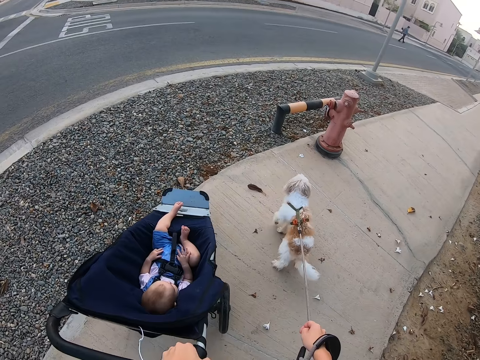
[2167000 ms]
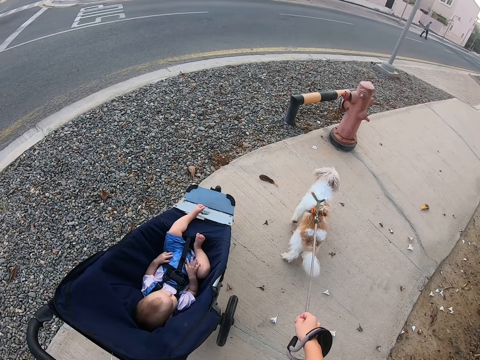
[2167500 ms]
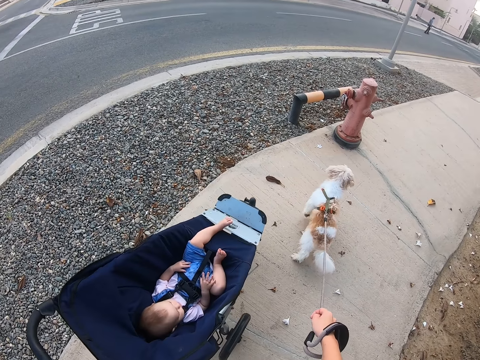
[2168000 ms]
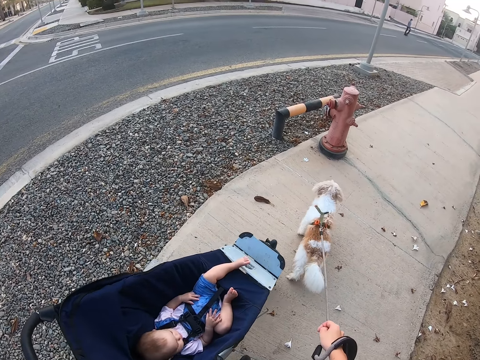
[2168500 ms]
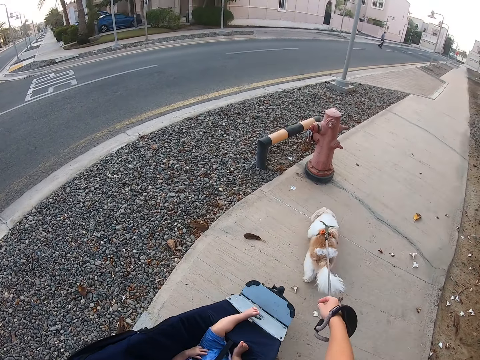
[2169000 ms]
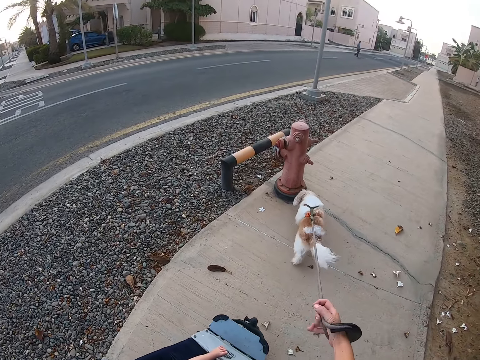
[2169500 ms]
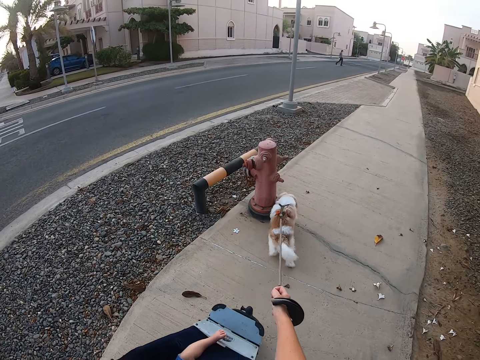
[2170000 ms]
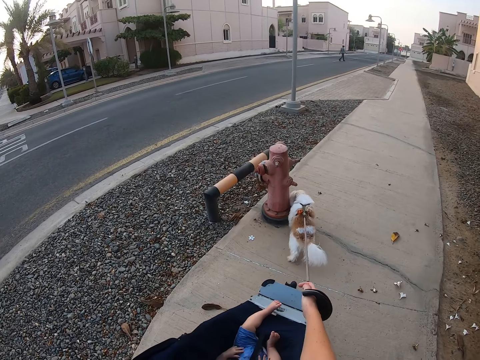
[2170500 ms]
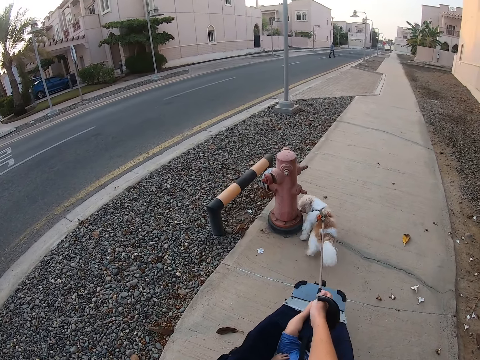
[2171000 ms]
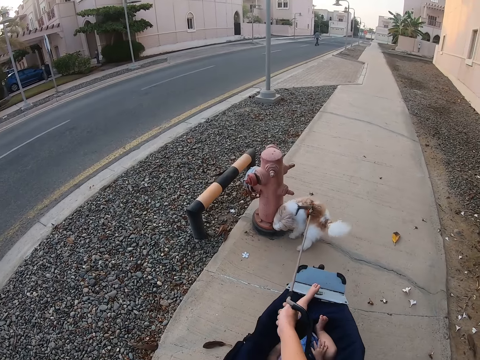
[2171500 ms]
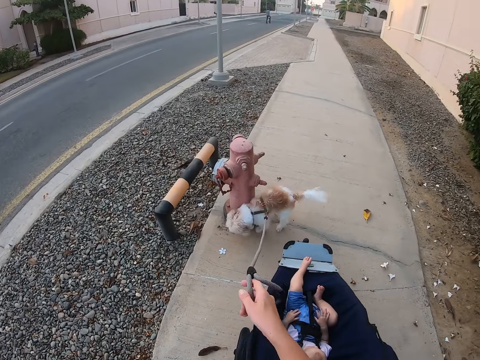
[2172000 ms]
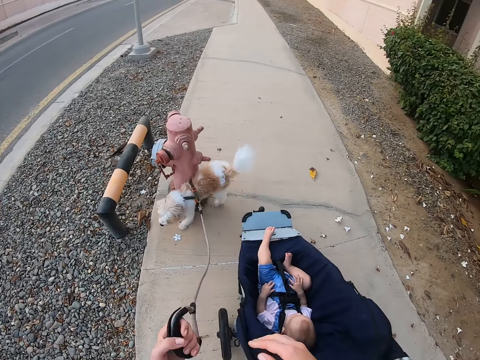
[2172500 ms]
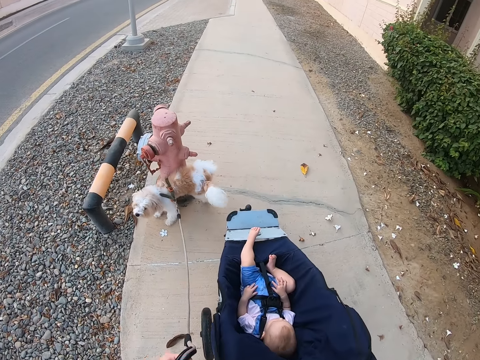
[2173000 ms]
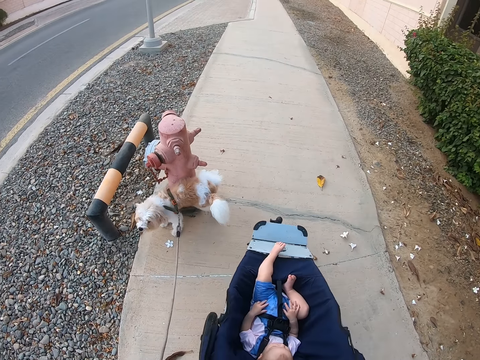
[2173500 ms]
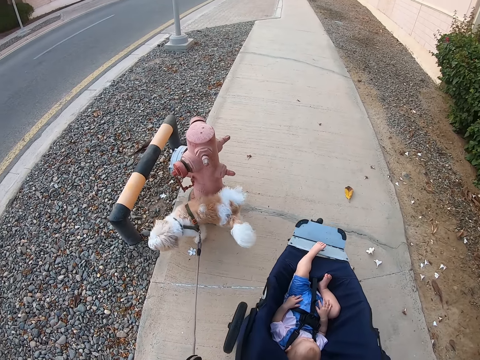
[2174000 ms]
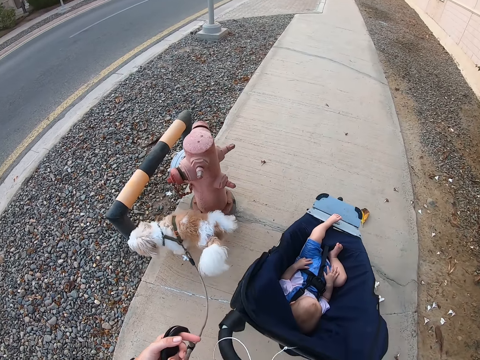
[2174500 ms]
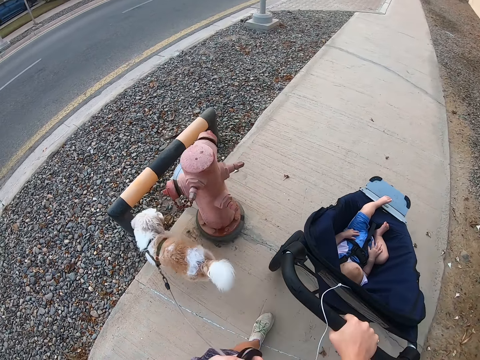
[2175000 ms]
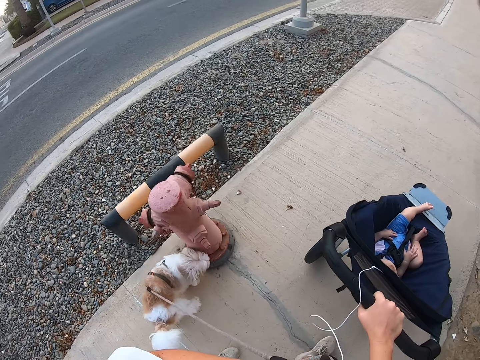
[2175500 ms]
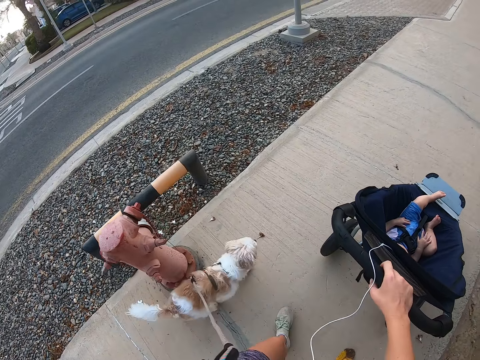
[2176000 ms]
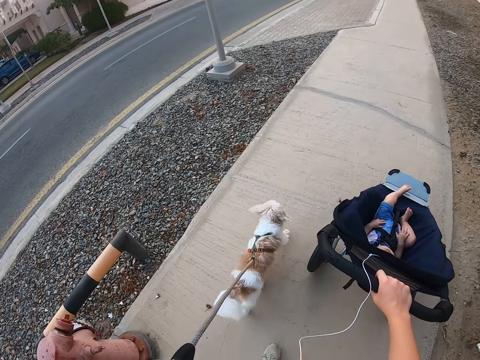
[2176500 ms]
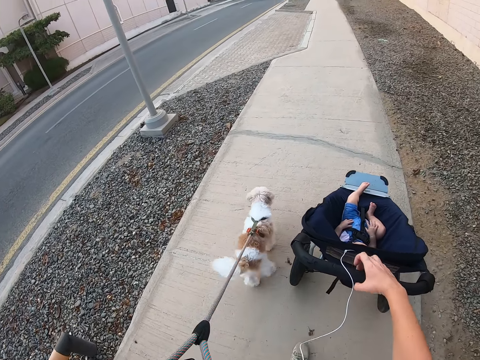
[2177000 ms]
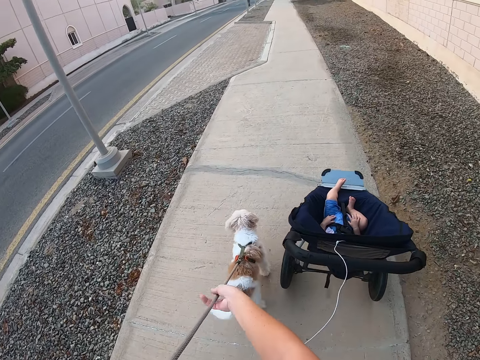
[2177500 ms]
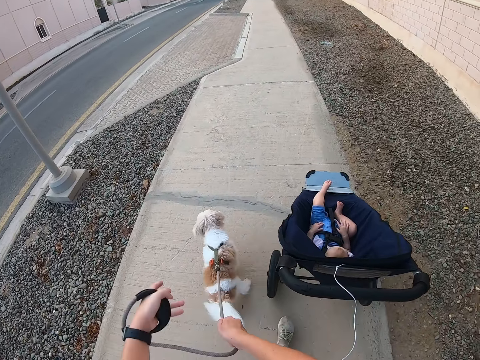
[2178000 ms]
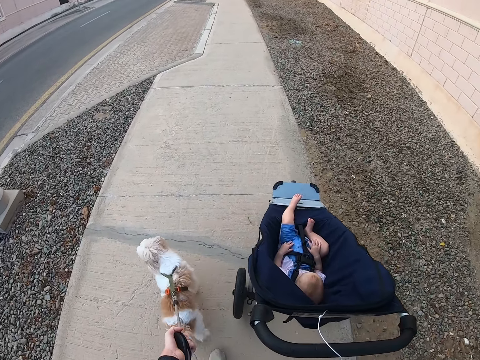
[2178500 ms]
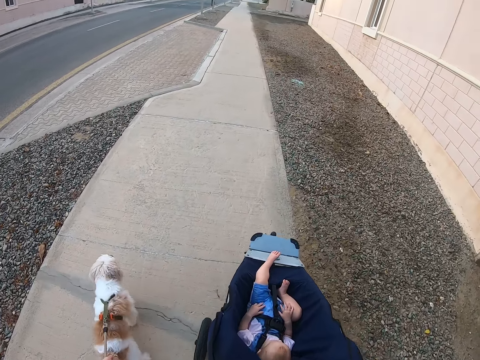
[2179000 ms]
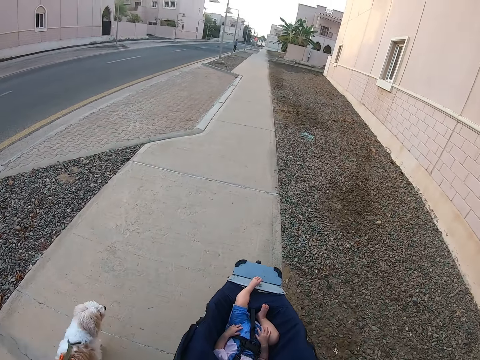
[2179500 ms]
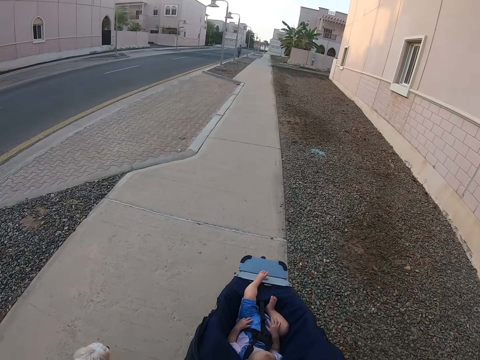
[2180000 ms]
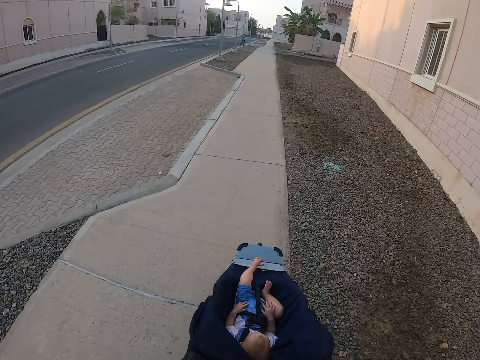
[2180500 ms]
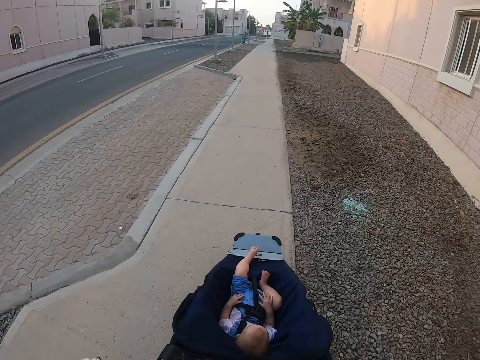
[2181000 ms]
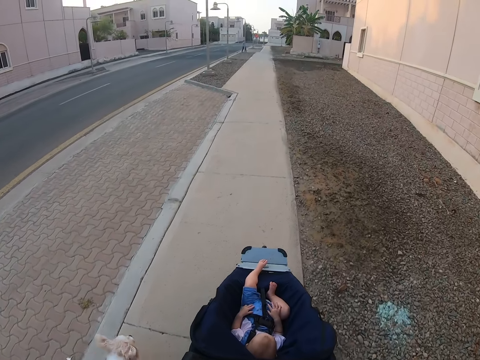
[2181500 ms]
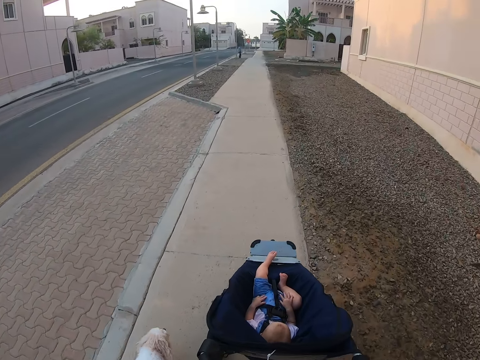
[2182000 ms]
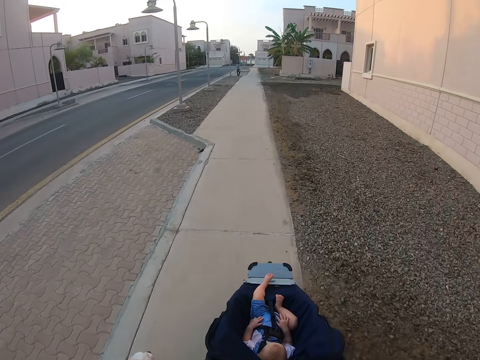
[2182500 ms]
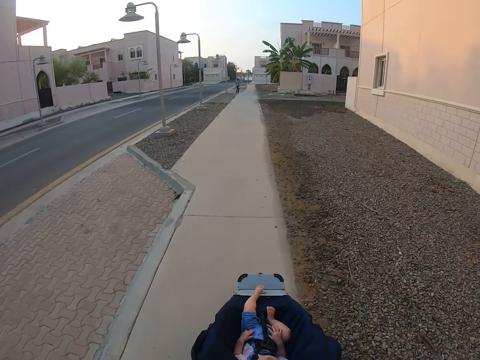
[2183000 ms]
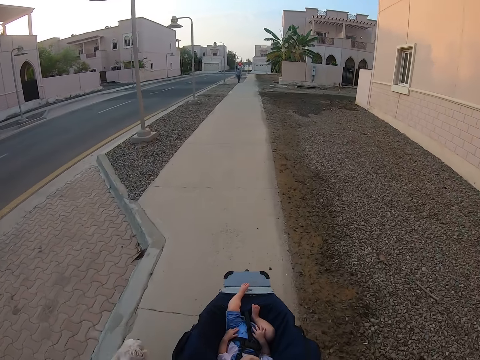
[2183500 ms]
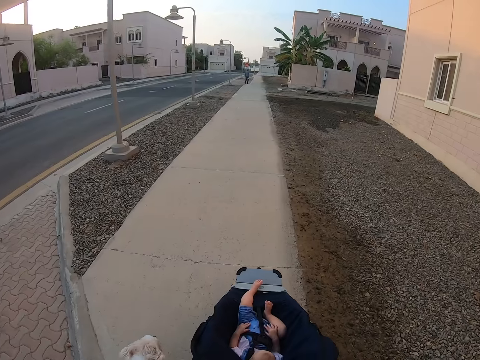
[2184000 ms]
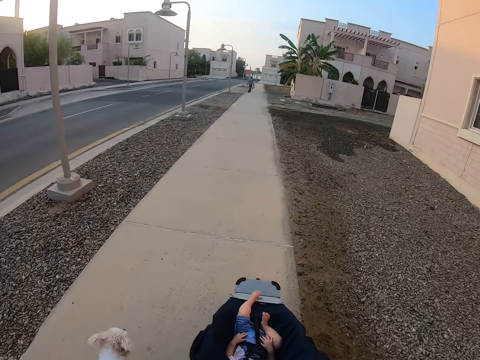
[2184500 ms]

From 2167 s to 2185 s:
The camera wearer walks the dog. They push the stroller. They hold the leash with the other hand. They stand. They push the stroller. They walk the dog. They run the dog. They push the child. They hold the leash. They hold the leash again. They push the stroller.

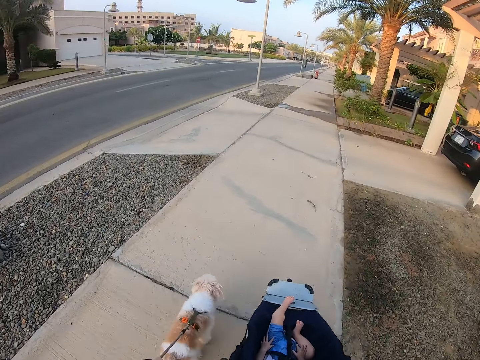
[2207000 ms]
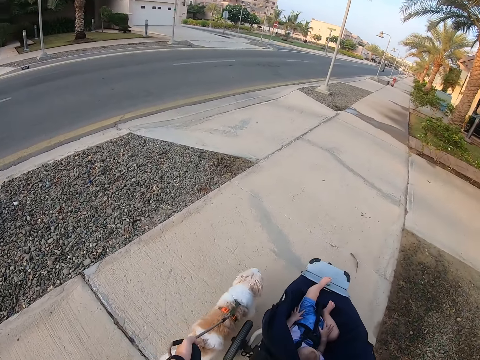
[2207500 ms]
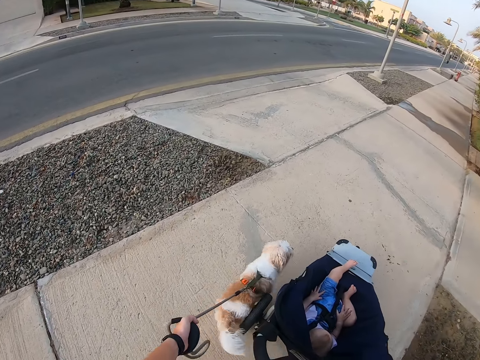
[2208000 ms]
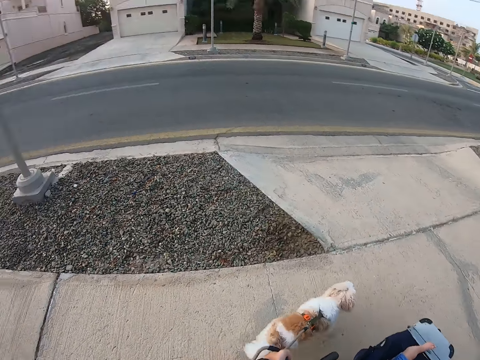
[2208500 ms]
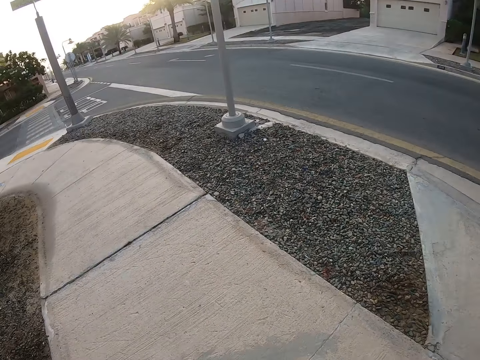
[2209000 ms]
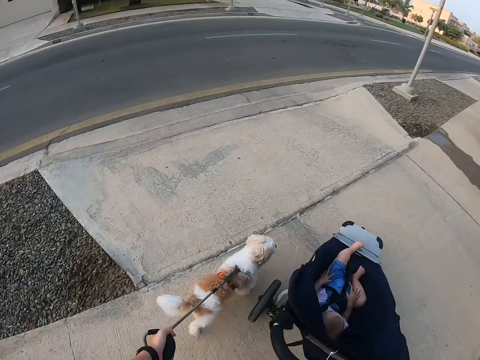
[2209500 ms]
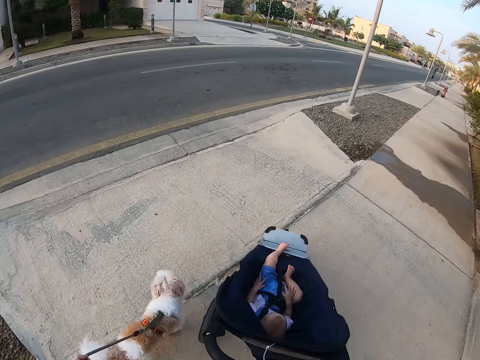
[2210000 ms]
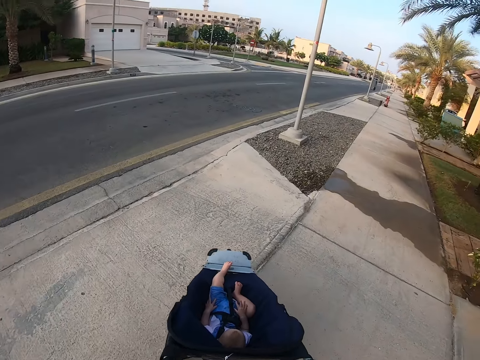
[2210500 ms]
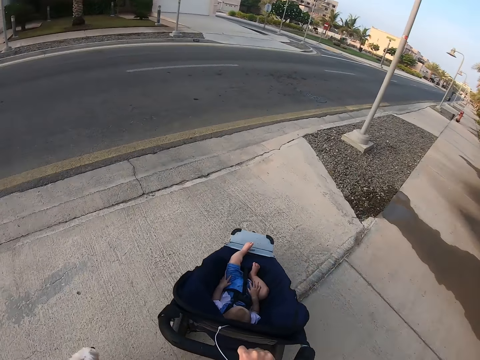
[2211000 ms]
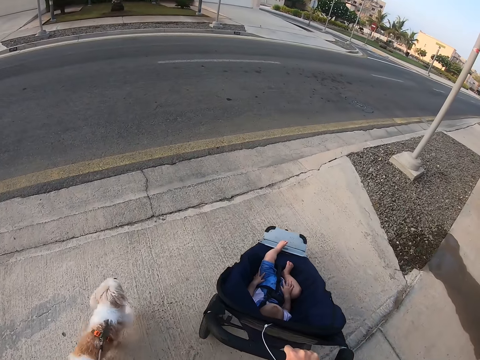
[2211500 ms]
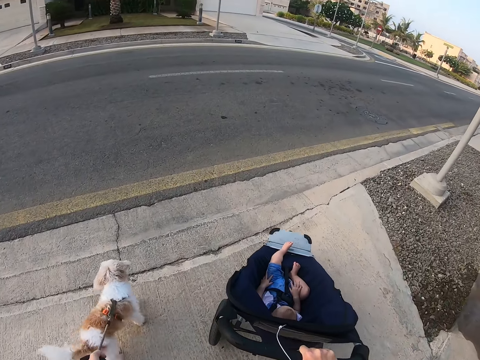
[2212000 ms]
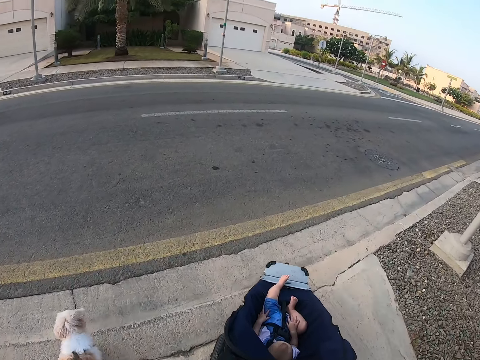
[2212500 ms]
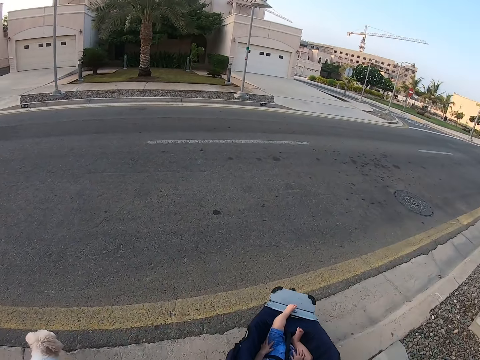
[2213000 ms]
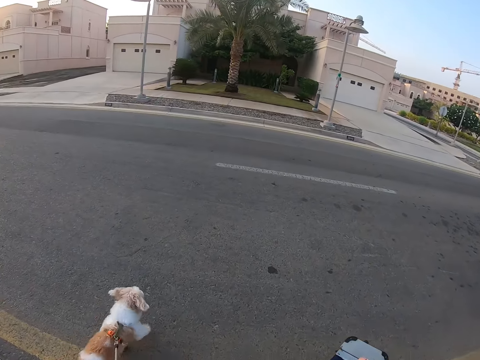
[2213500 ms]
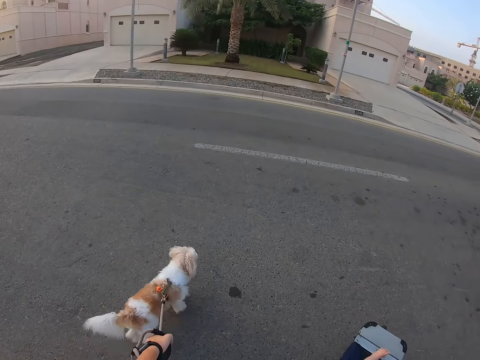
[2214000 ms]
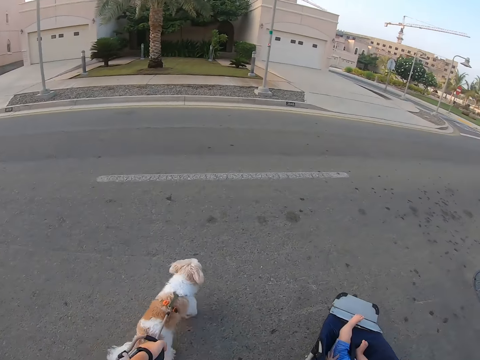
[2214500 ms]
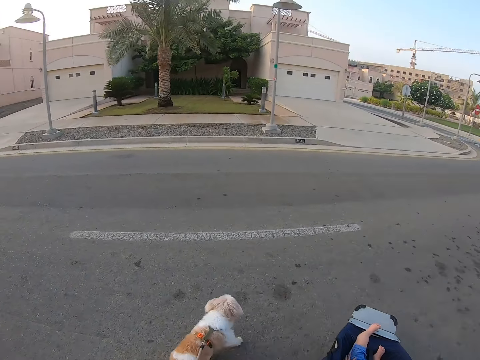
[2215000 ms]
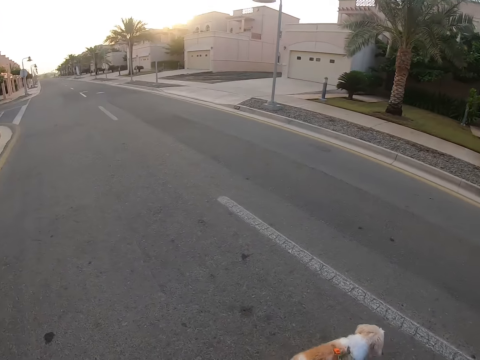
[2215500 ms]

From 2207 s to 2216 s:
The camera wearer looks around. They cross the road.
